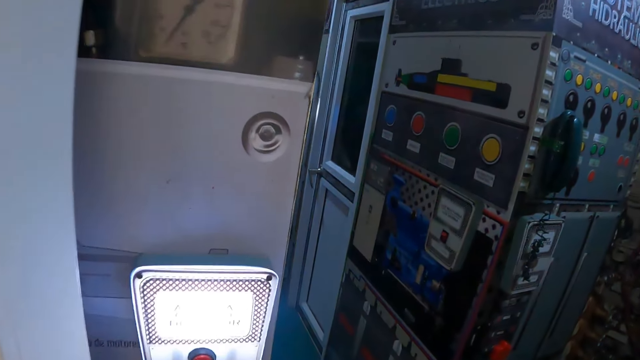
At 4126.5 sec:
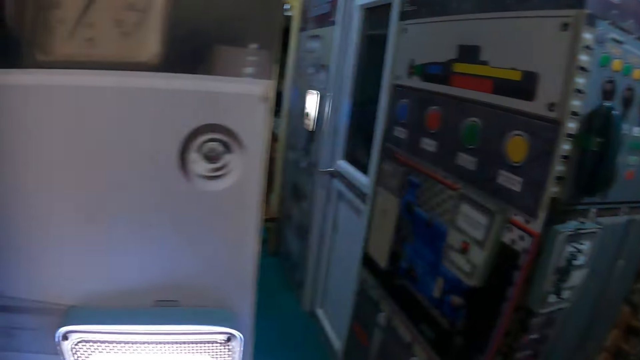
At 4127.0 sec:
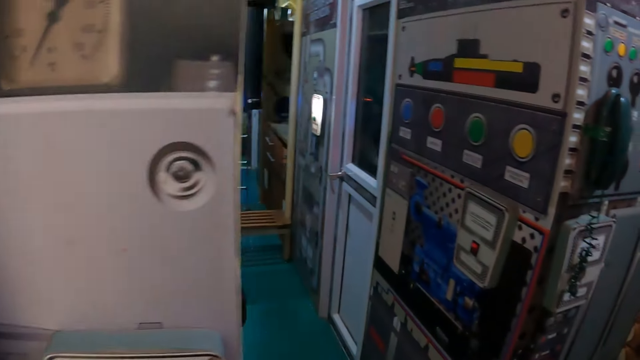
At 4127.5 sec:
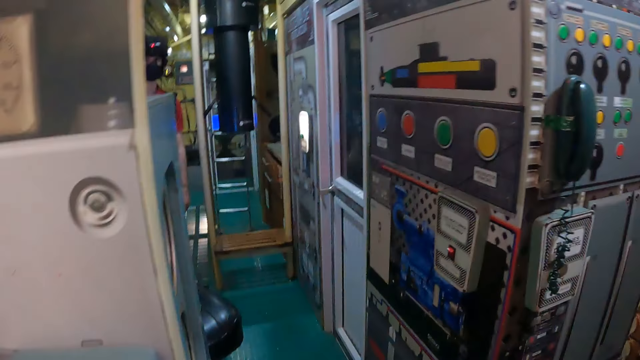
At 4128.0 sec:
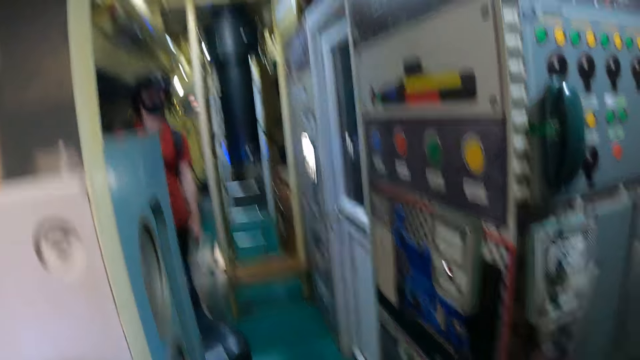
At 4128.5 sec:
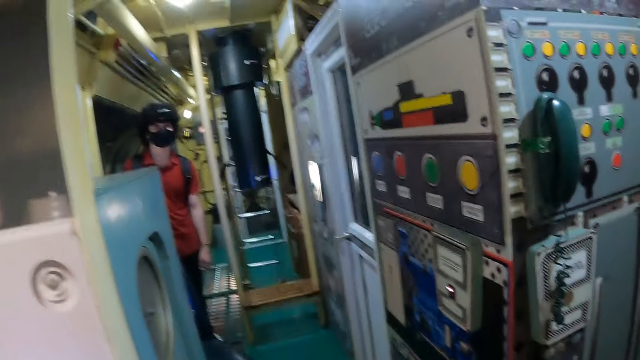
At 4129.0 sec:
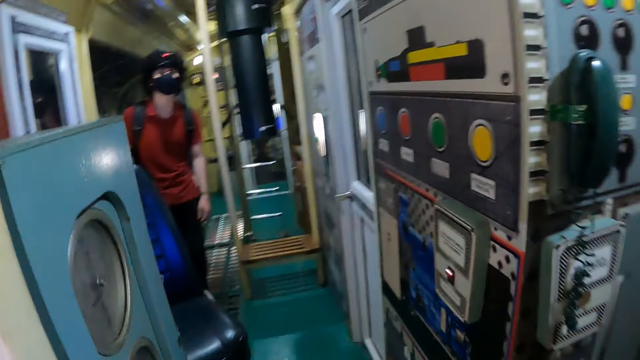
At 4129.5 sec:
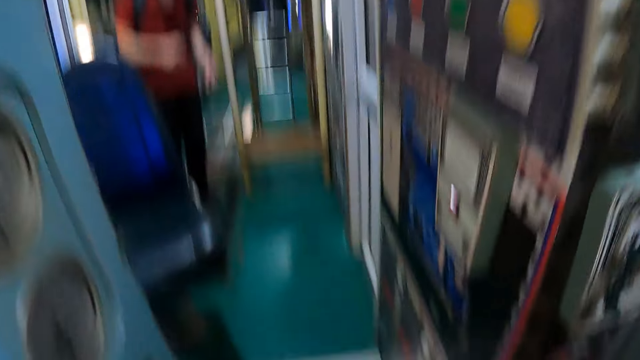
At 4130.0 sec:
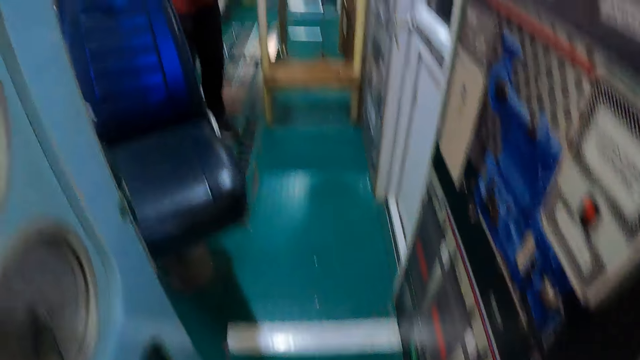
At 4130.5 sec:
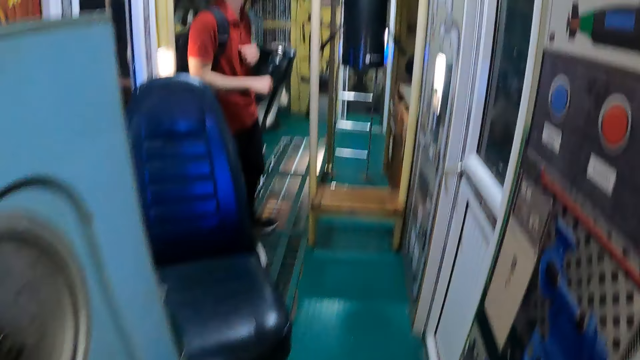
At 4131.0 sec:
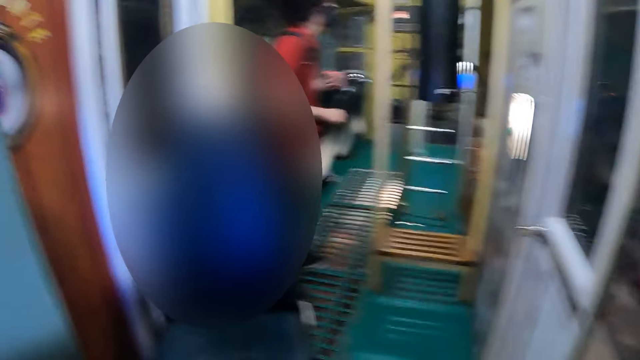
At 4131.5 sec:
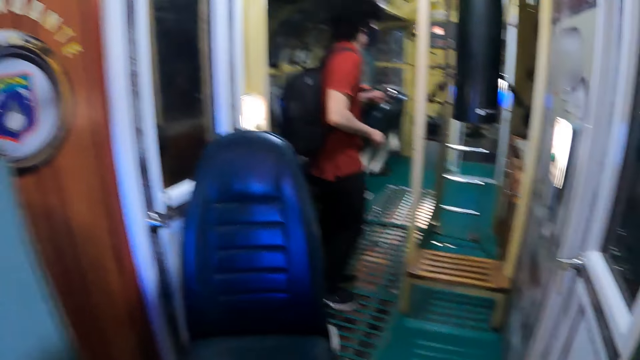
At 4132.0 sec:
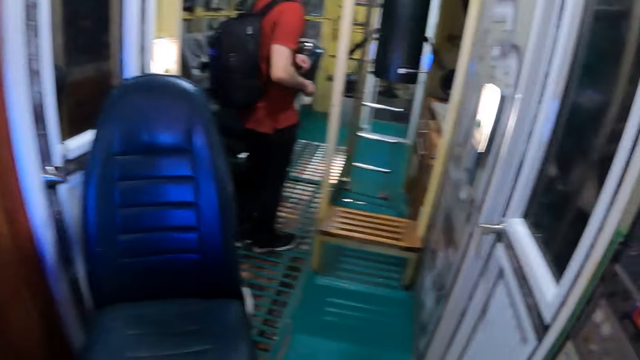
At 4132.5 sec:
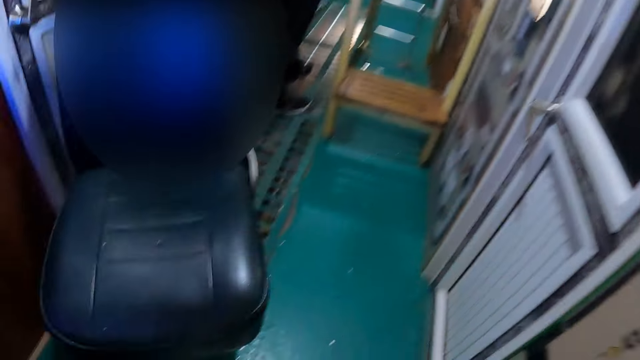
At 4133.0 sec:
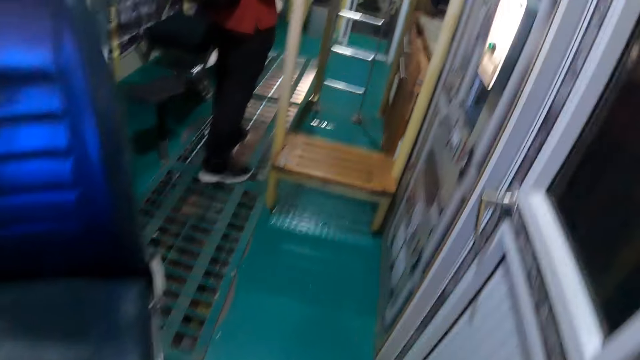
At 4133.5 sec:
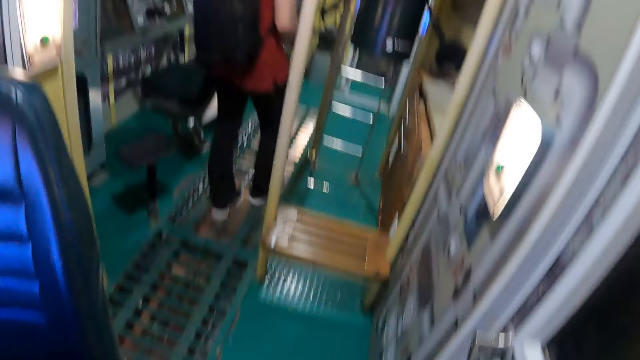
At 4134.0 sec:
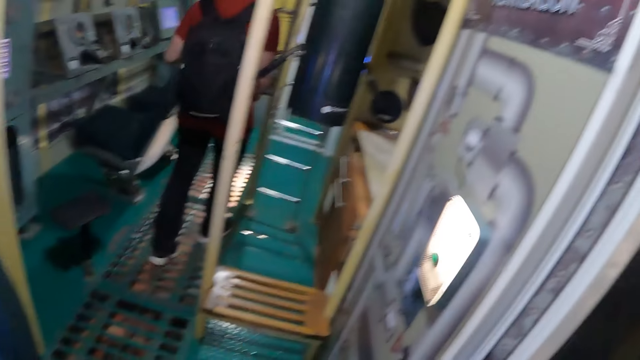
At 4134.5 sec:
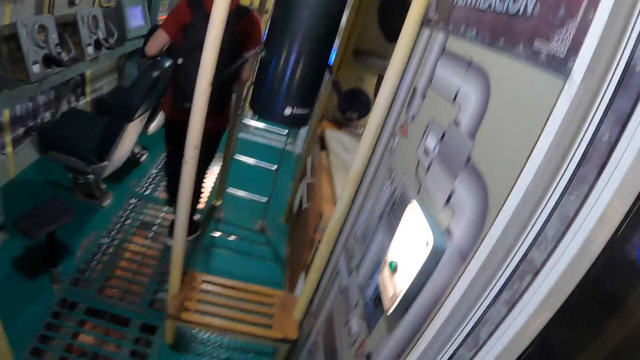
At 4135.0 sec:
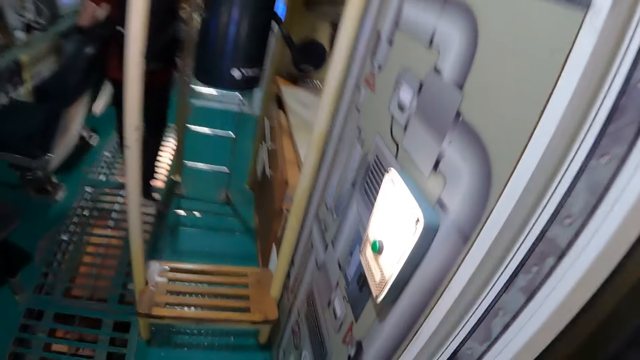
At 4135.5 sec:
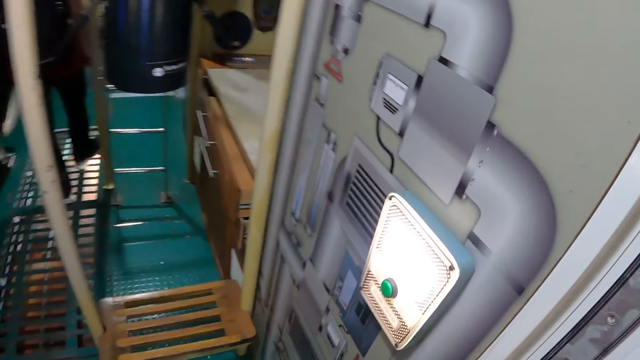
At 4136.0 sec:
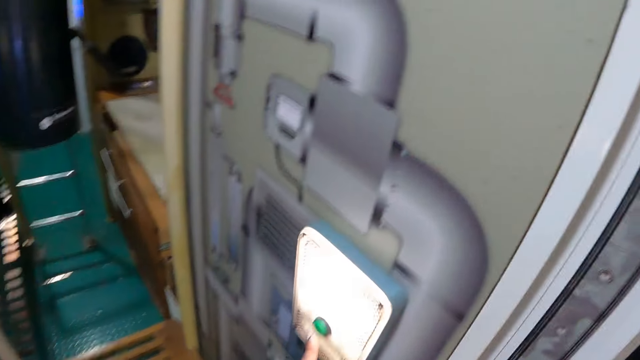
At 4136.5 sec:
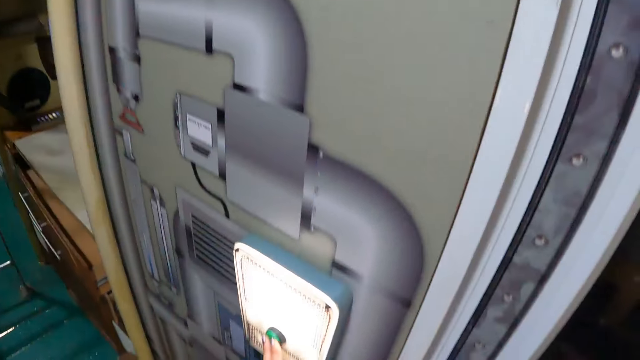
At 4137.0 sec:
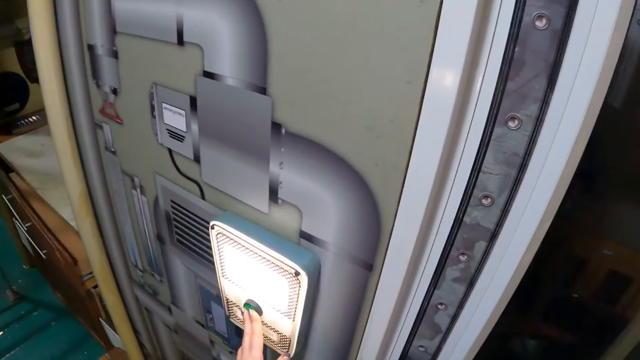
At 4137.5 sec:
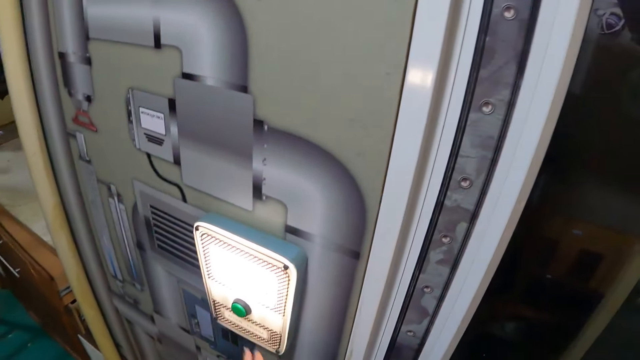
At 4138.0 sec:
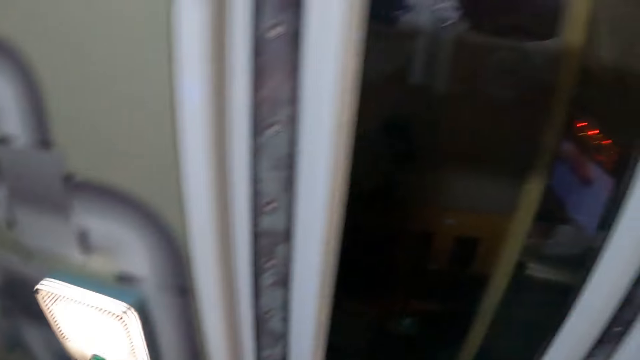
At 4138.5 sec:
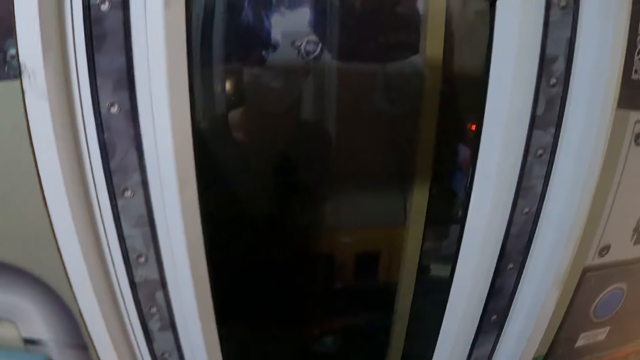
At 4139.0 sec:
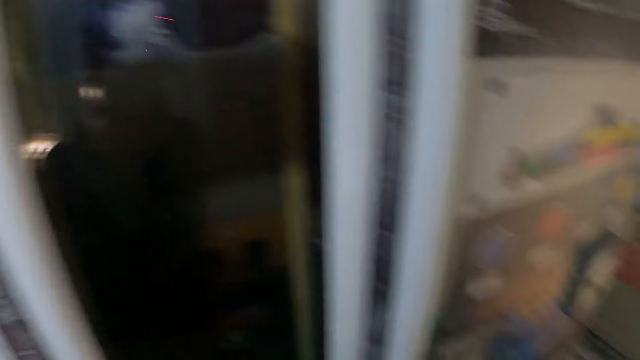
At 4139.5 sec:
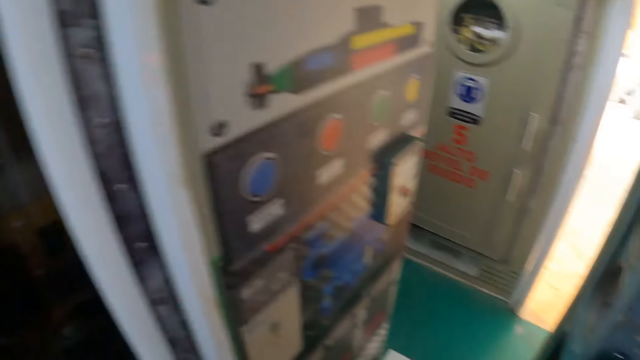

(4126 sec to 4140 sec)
The camera wearer interacts with a man. They walk around the museum. They look around the museum.

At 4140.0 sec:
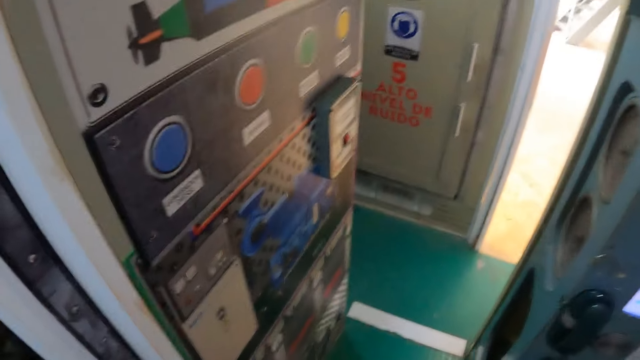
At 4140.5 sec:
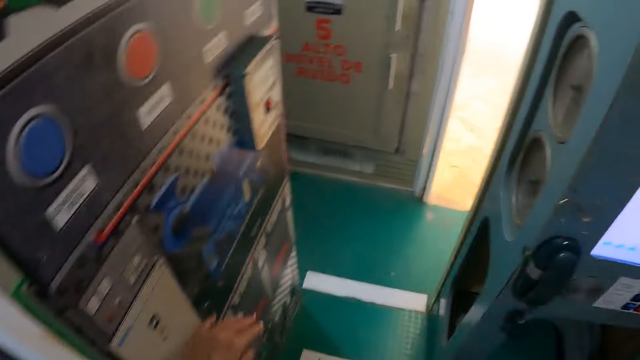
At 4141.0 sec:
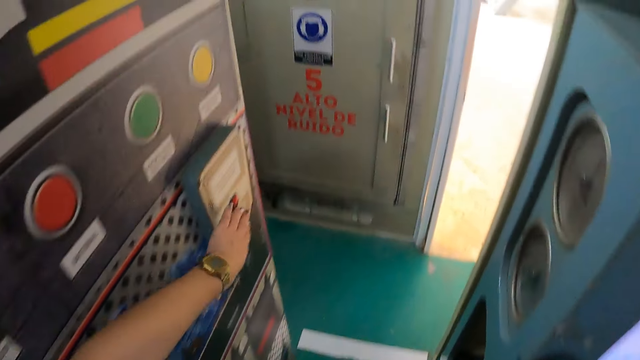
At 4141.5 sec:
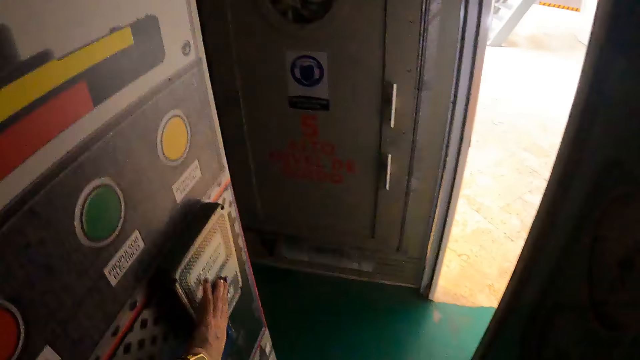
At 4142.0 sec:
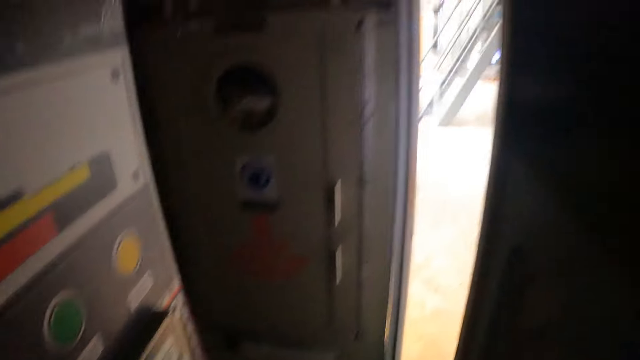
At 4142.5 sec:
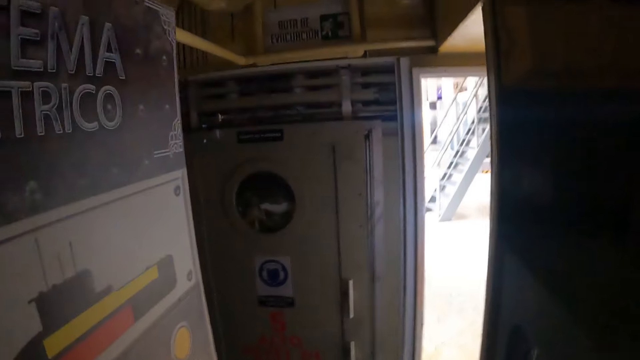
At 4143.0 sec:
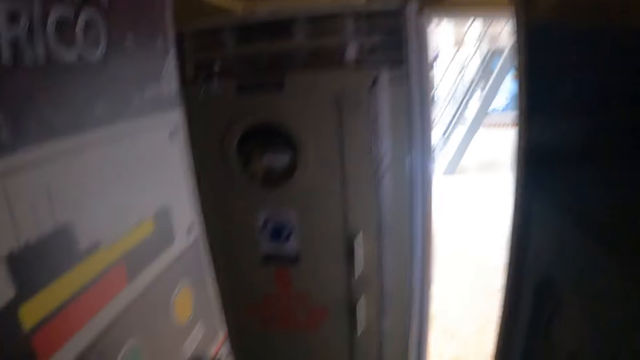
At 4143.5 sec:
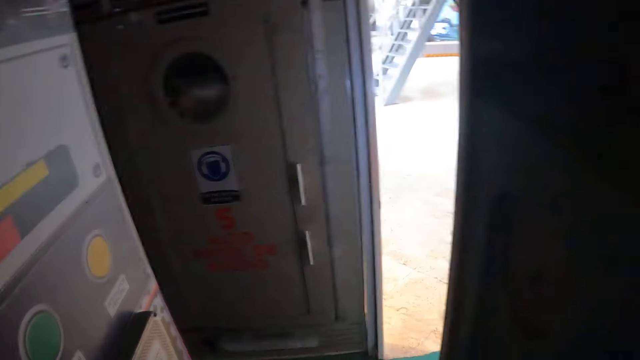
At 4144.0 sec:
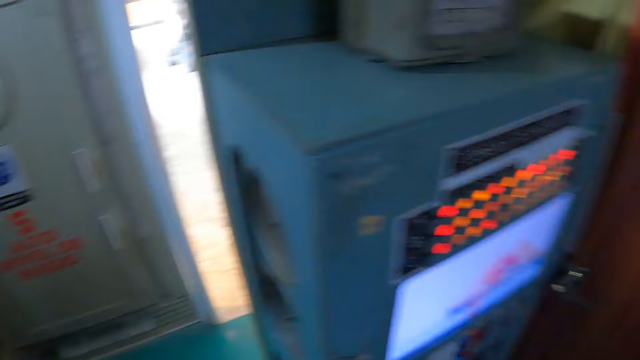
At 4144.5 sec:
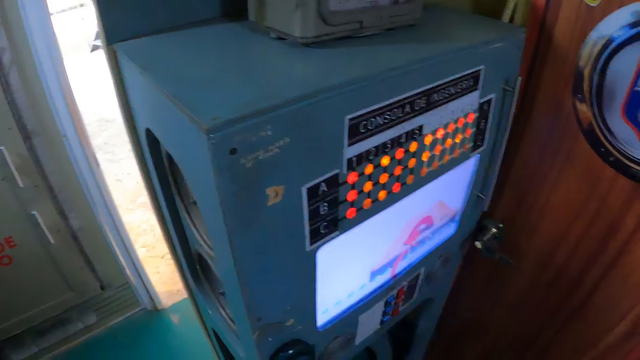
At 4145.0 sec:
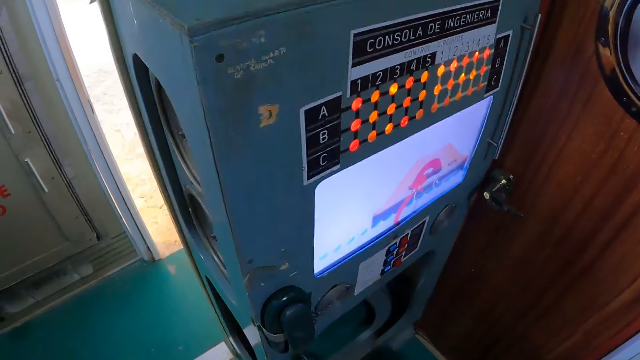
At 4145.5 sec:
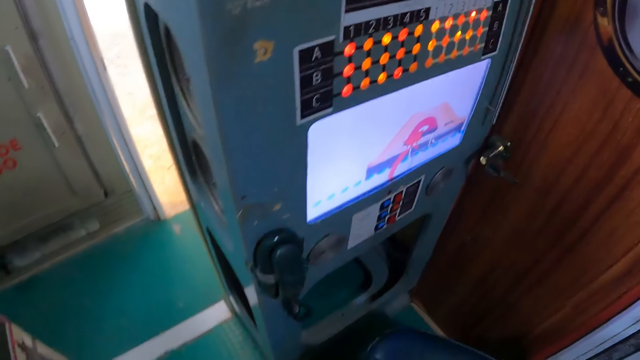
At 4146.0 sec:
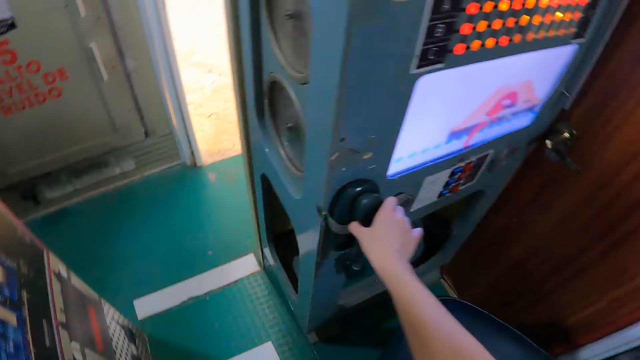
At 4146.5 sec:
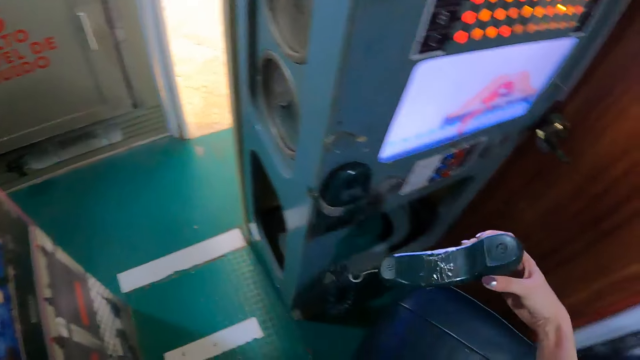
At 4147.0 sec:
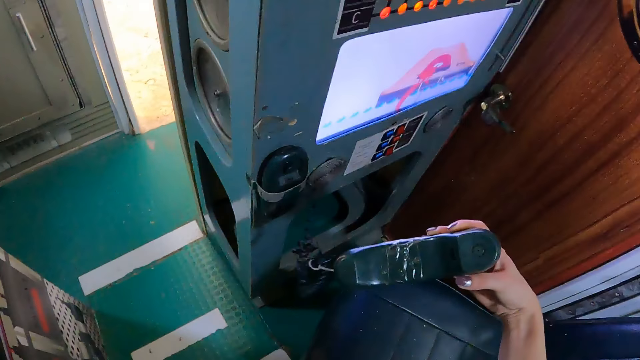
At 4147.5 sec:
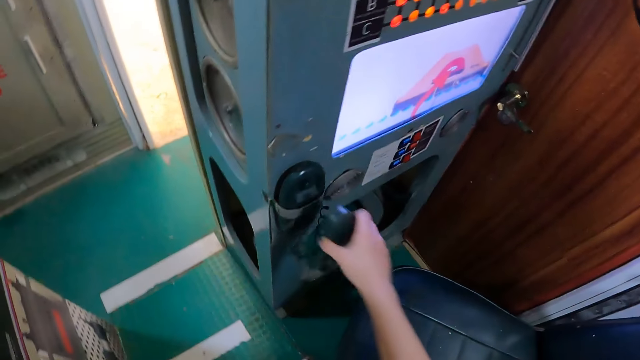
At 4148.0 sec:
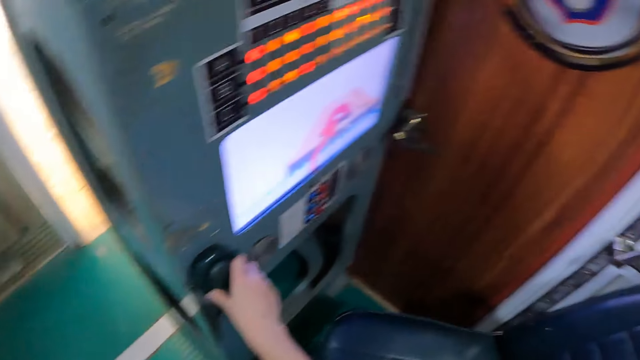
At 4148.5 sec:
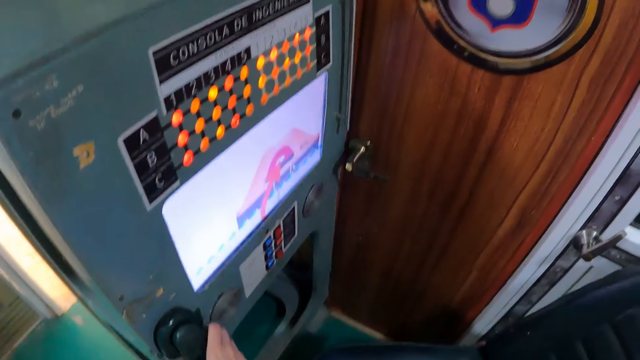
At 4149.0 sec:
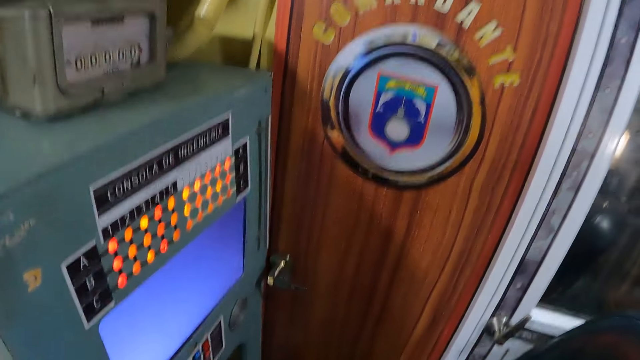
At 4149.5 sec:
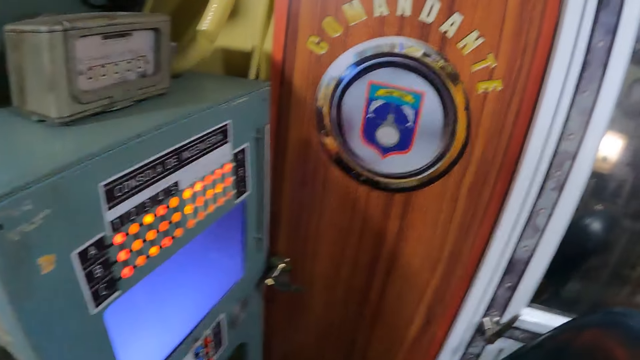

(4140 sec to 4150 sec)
The camera wearer turns off the light. They look around the museum. They touch the telephone. They inspect the telephone. They look around the museum.
